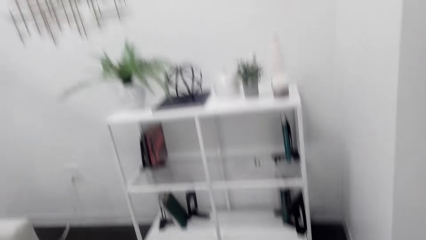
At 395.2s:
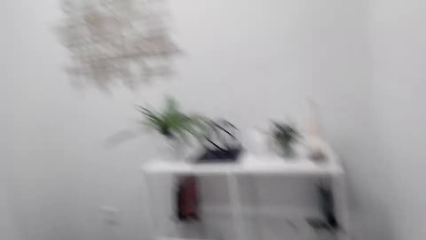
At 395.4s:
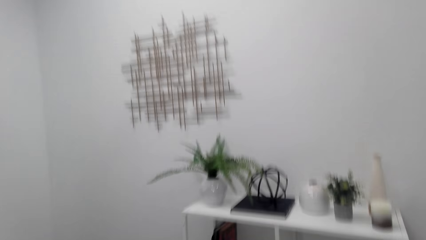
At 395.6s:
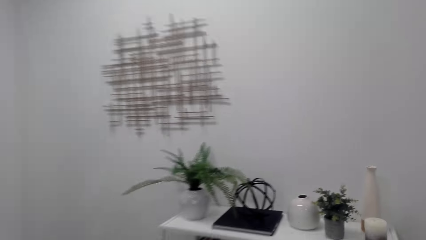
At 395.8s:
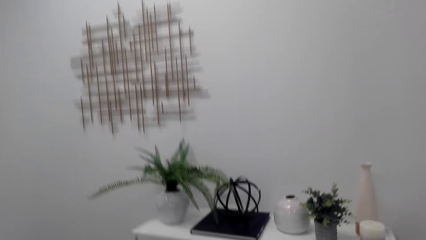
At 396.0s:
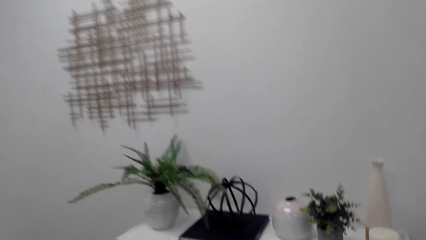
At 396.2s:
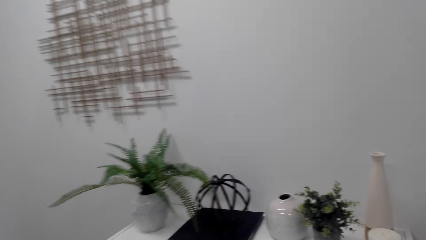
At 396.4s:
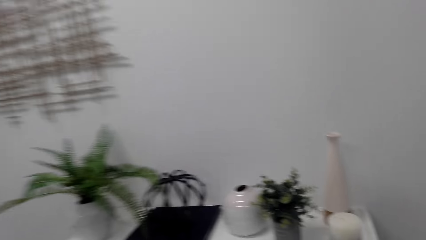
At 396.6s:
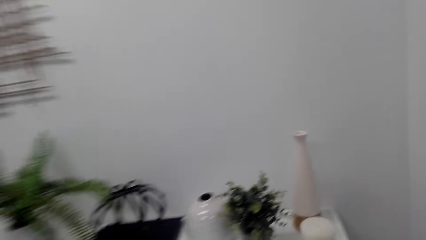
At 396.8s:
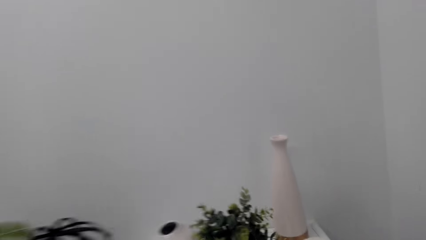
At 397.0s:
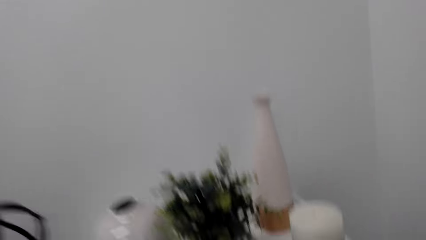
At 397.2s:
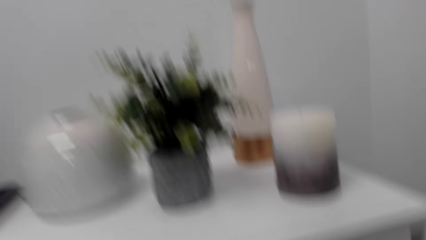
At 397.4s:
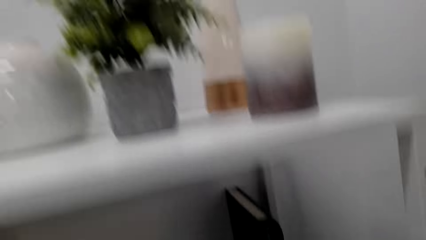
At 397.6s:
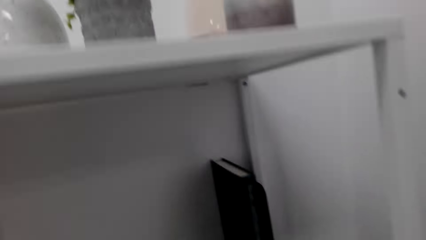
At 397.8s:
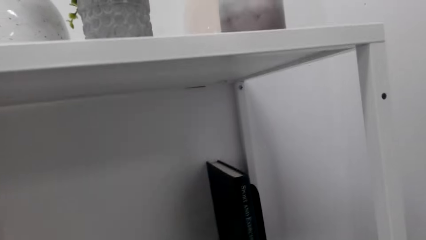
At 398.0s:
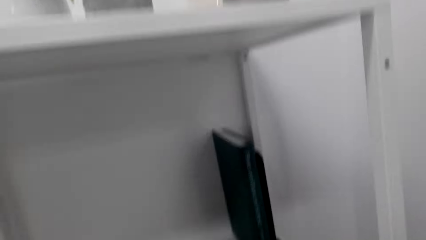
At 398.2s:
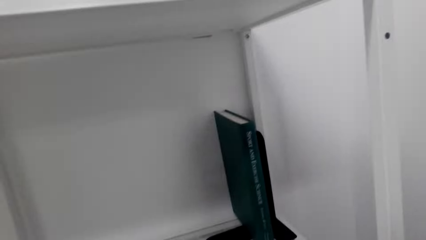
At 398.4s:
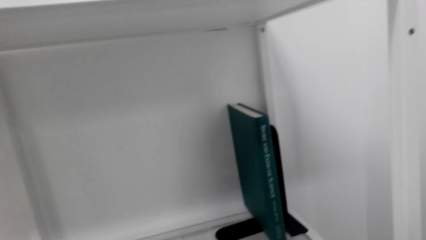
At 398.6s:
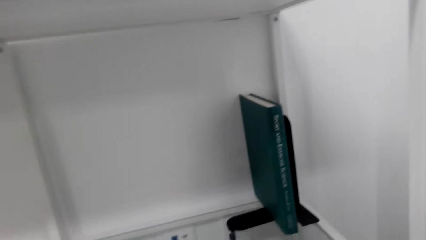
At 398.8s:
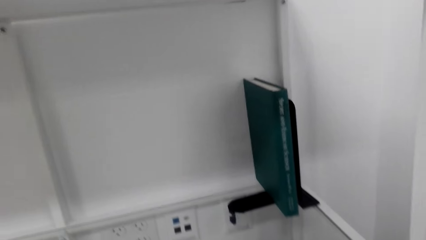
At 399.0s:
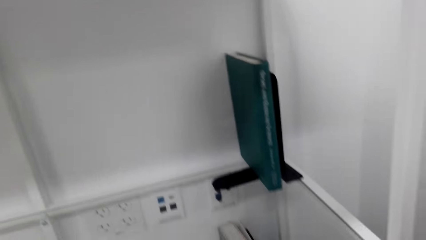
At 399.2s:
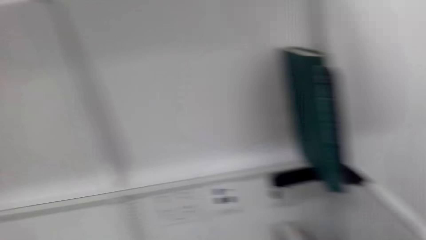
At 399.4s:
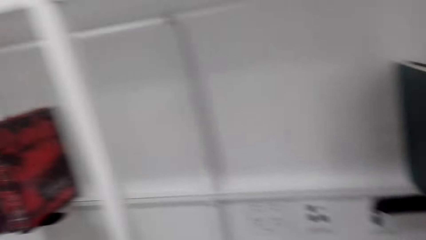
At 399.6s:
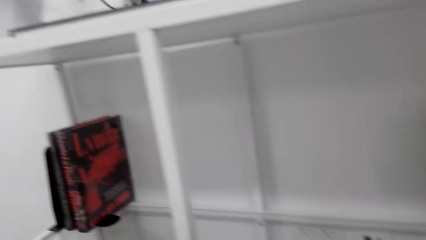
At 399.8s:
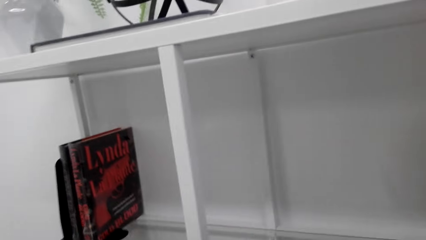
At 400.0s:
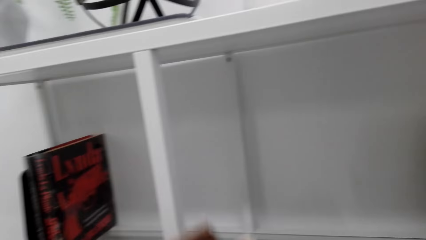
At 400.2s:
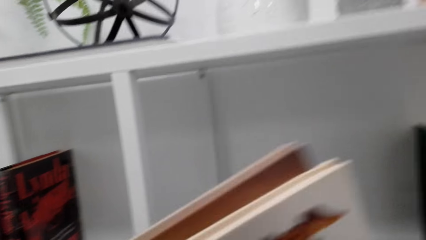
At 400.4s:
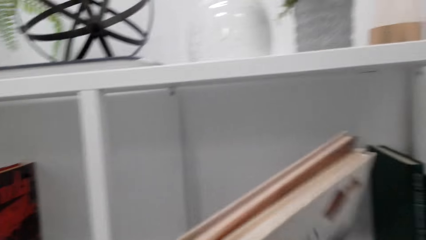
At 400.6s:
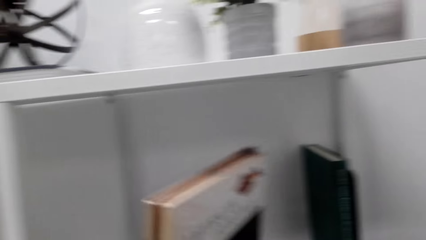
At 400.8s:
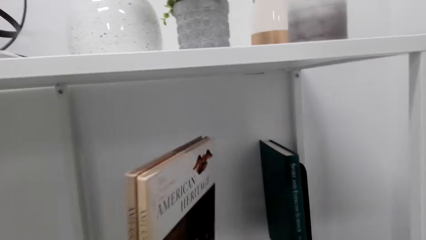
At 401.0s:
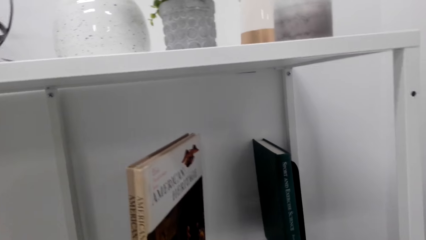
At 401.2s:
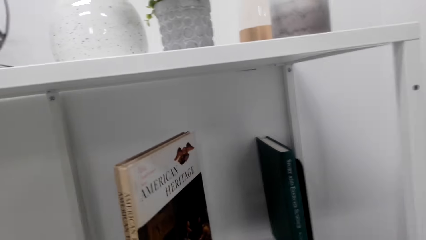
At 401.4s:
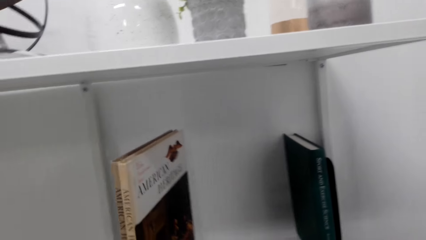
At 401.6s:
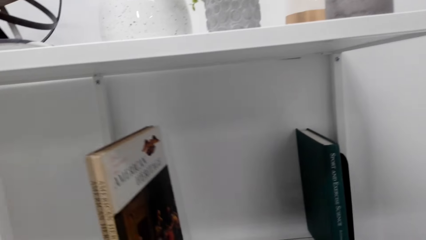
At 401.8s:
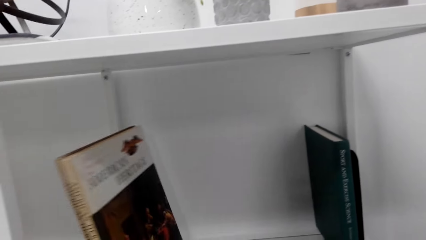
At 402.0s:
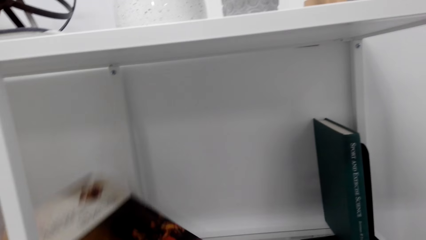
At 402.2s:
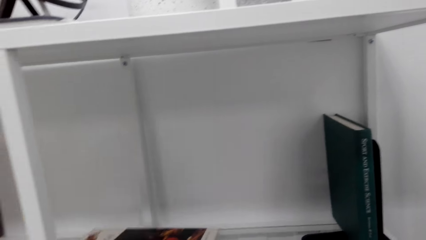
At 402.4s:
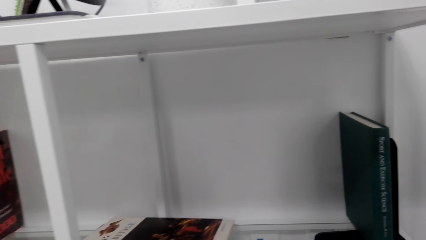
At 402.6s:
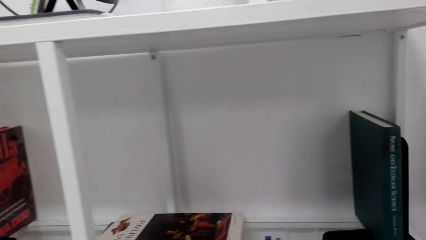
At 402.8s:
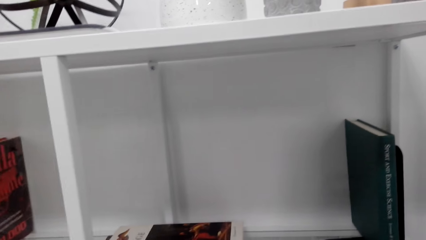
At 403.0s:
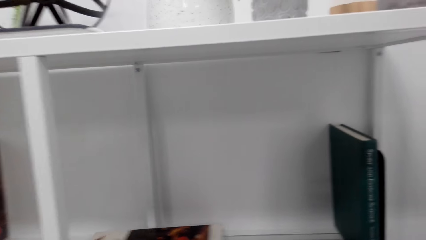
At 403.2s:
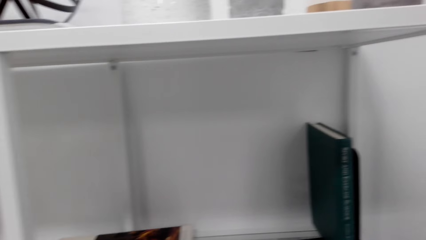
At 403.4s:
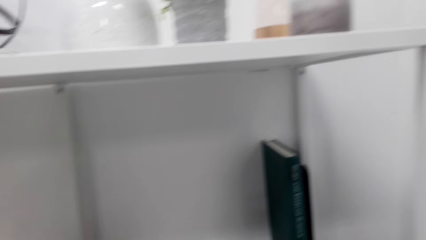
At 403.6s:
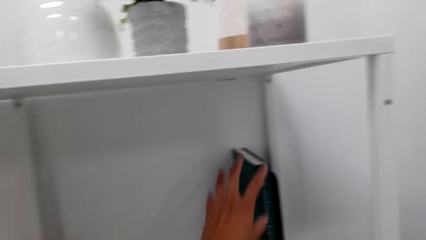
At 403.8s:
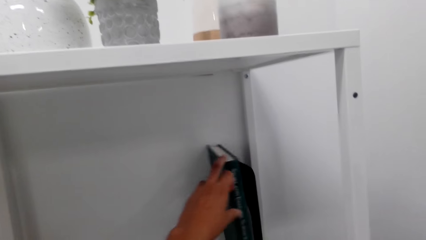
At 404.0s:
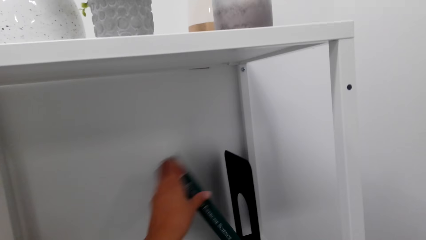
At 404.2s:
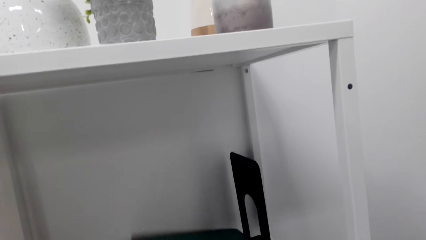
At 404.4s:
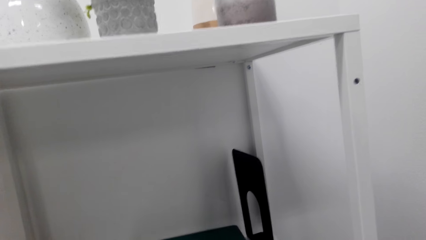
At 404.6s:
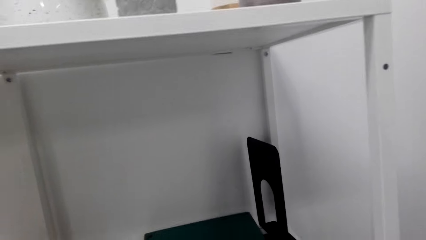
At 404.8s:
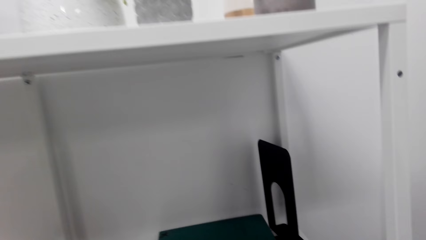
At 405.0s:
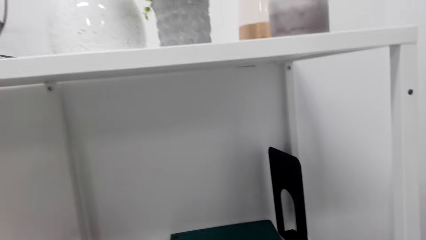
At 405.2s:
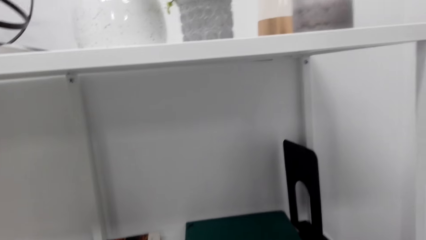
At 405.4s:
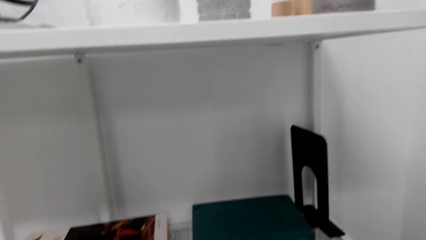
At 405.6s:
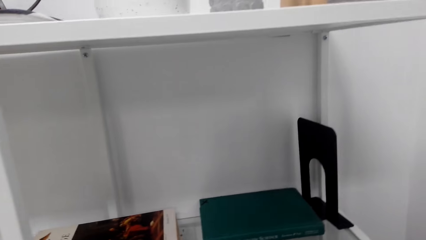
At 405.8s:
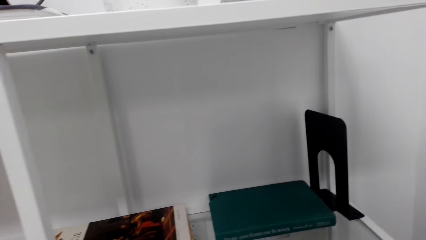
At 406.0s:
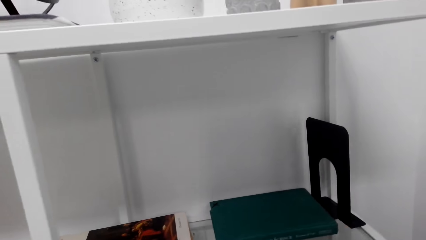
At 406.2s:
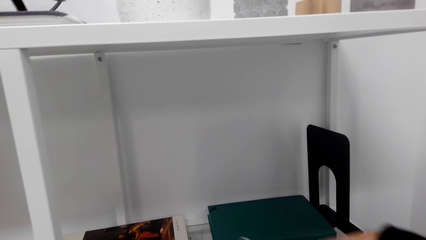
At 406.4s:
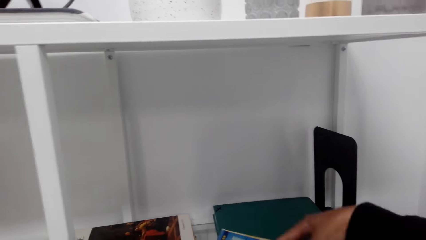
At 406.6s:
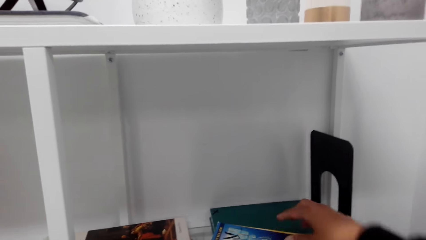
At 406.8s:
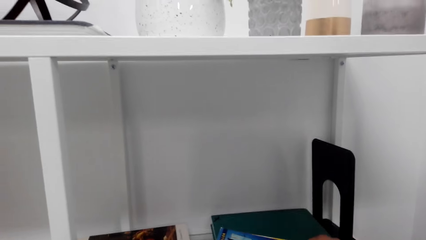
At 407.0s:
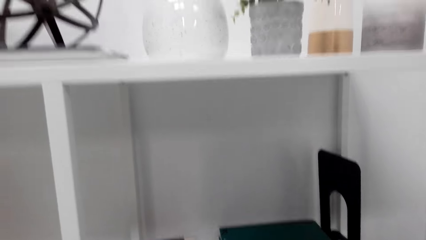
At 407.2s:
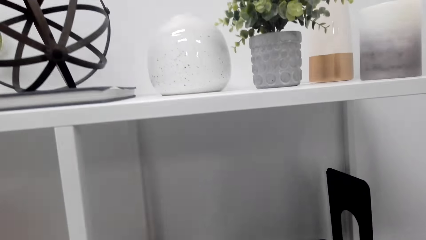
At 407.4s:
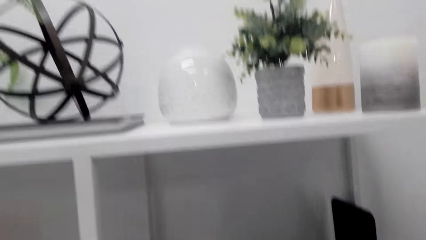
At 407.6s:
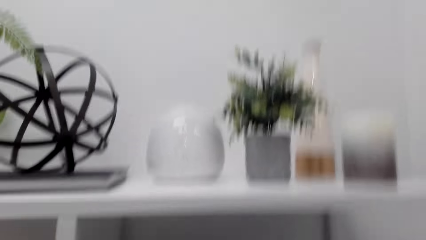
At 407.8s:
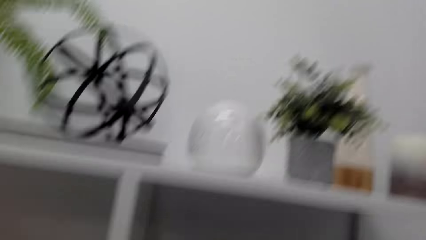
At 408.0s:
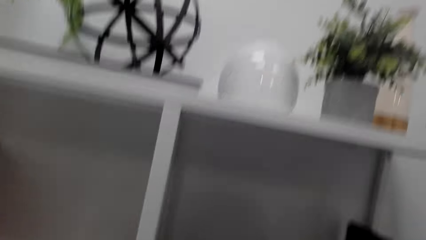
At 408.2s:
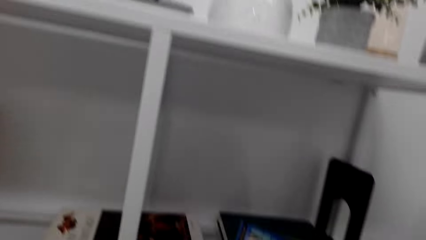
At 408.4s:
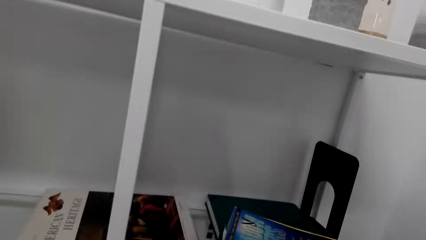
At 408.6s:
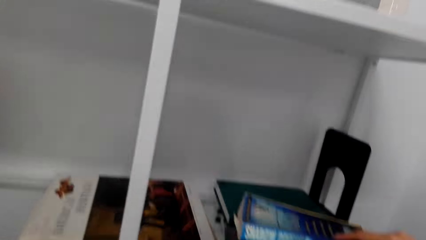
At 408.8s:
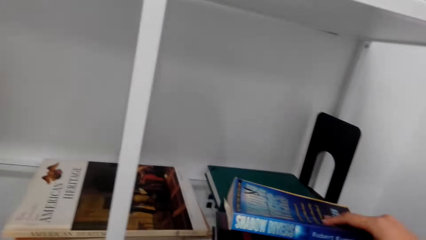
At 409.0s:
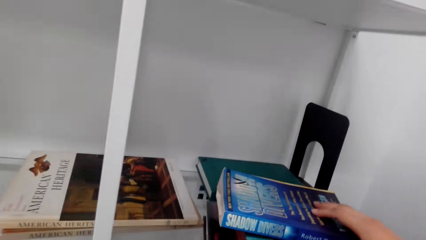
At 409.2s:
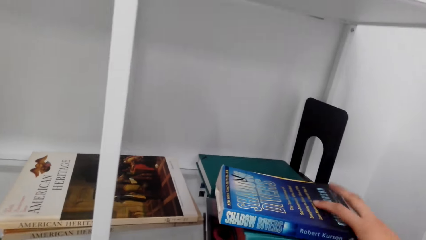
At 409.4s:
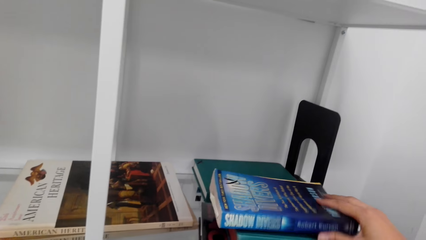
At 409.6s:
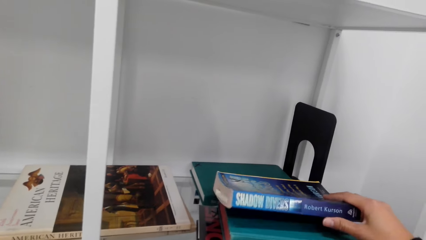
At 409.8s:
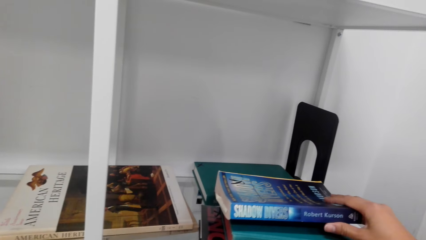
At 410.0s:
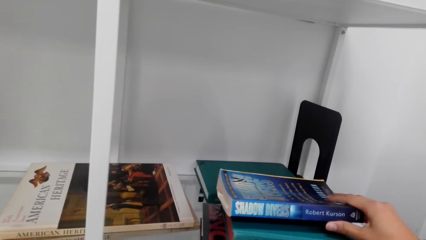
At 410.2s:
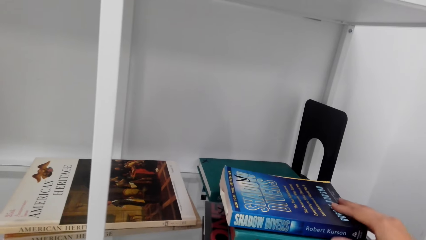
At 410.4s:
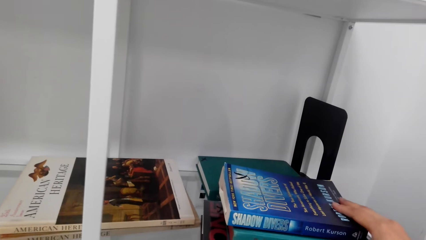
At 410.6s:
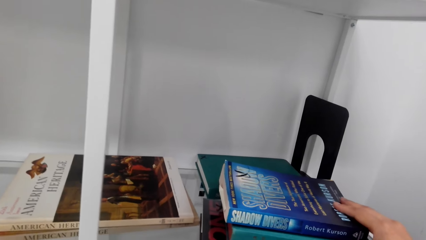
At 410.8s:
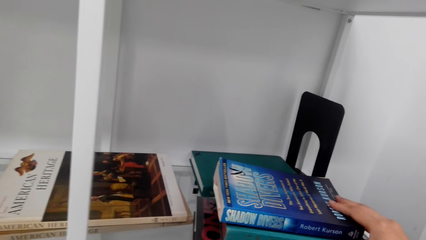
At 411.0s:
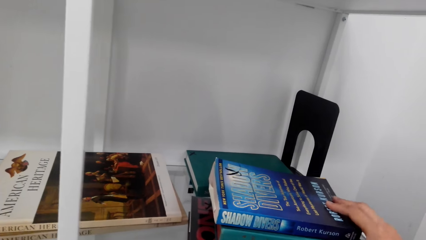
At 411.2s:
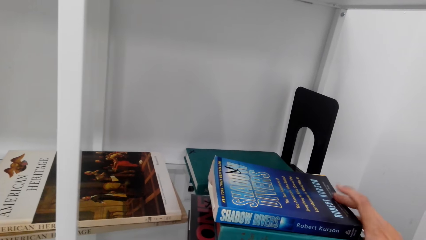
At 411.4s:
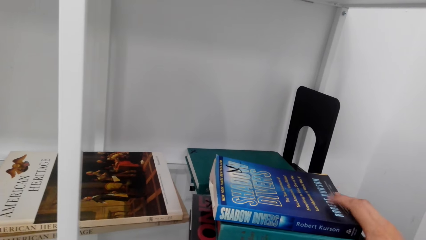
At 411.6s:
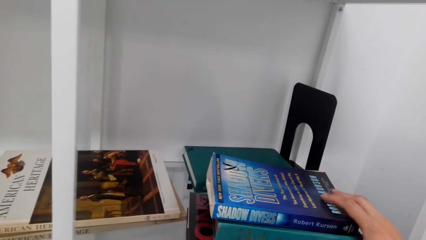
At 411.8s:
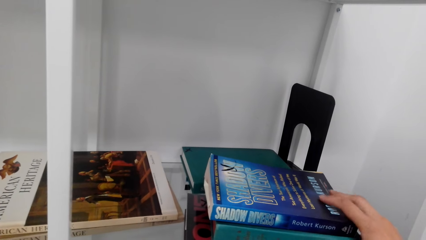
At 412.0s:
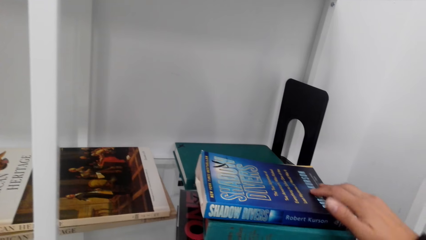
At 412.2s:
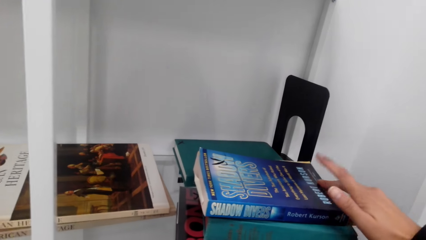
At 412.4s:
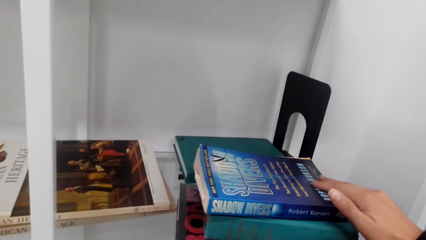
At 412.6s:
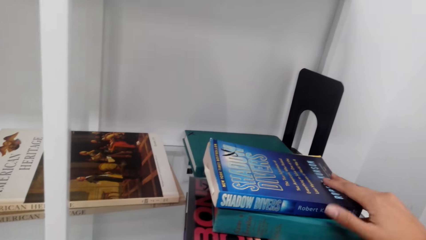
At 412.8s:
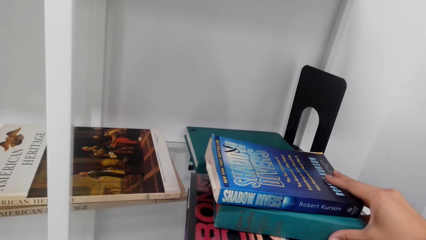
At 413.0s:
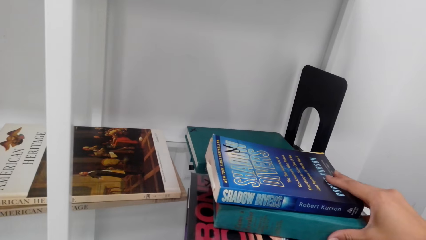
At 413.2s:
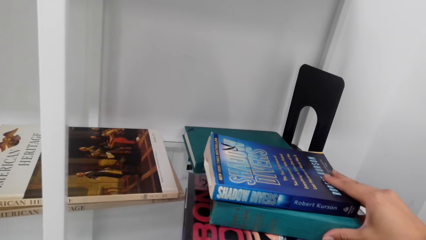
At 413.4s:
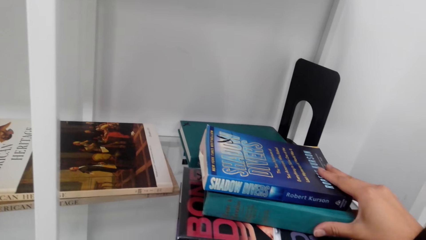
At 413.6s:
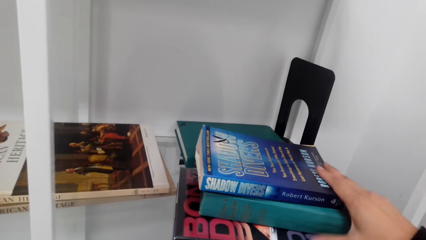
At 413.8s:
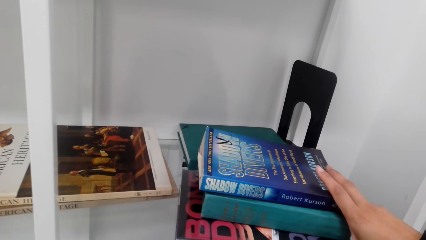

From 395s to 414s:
The camera wearer puts the books in the book shelf. They turn books on the shelf. They arrange books on the shelf. They tap on a book.
